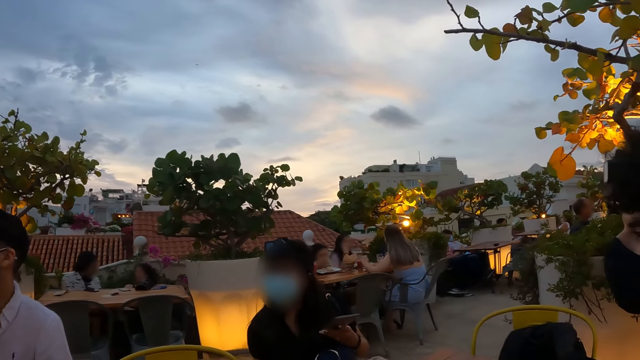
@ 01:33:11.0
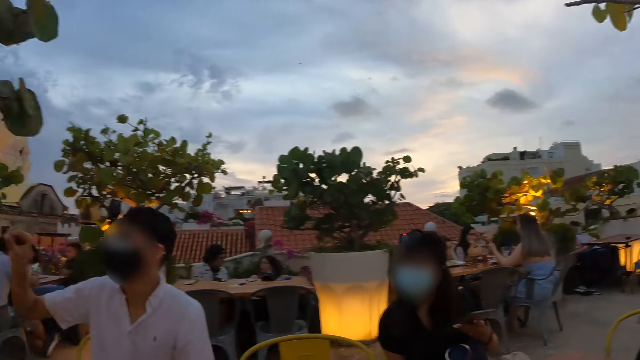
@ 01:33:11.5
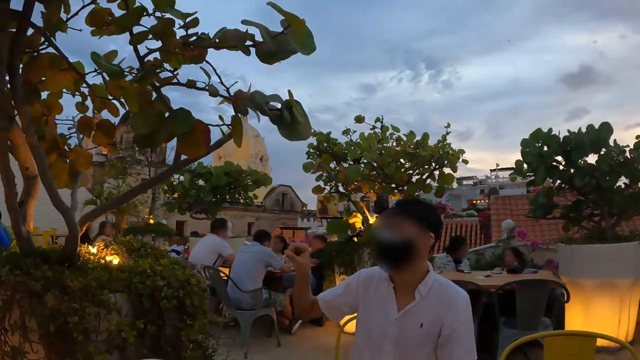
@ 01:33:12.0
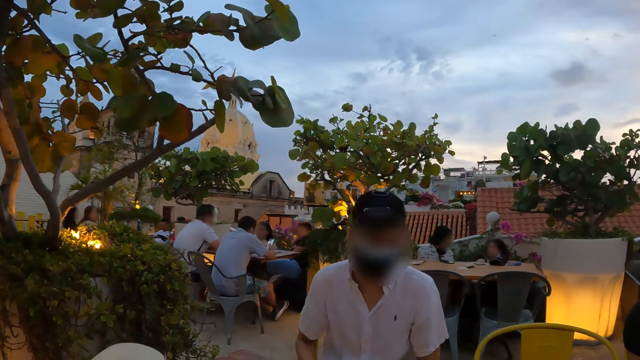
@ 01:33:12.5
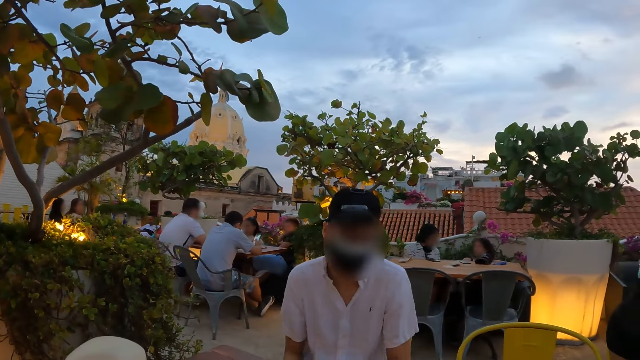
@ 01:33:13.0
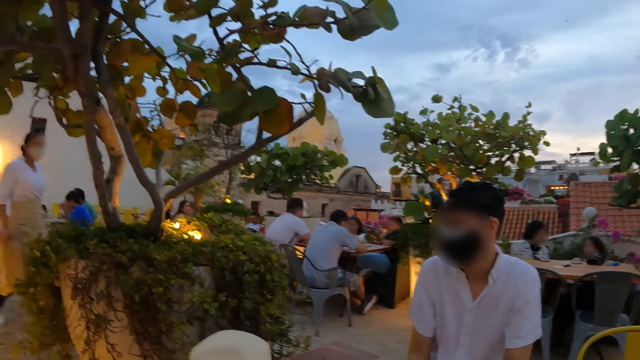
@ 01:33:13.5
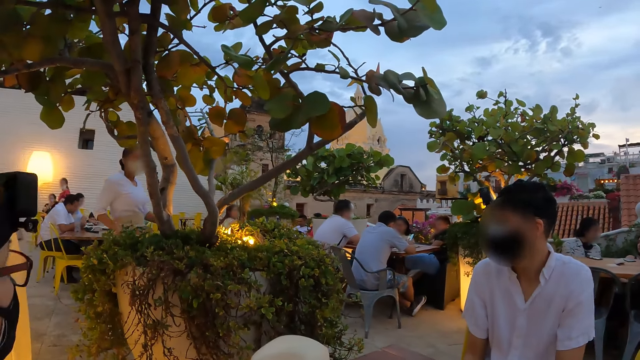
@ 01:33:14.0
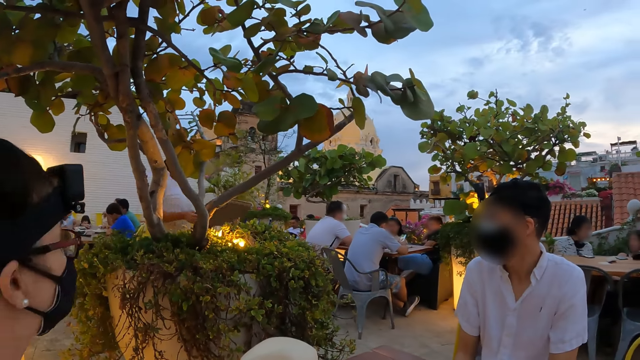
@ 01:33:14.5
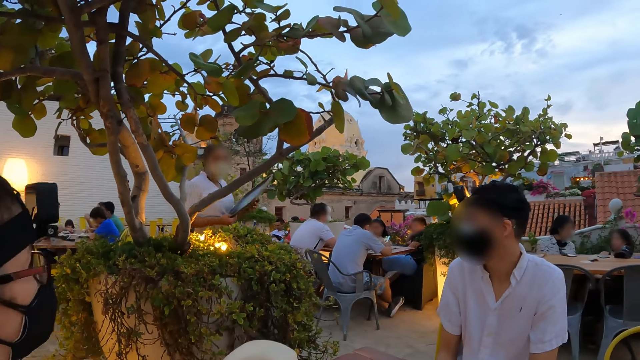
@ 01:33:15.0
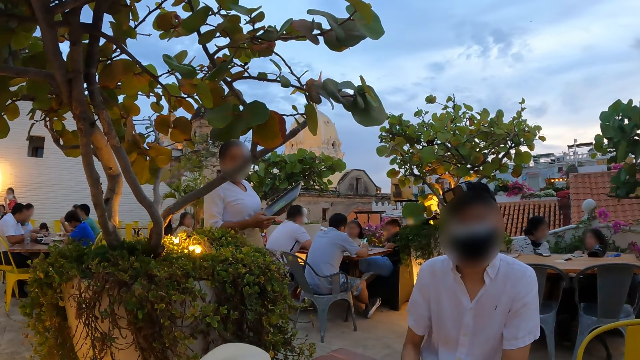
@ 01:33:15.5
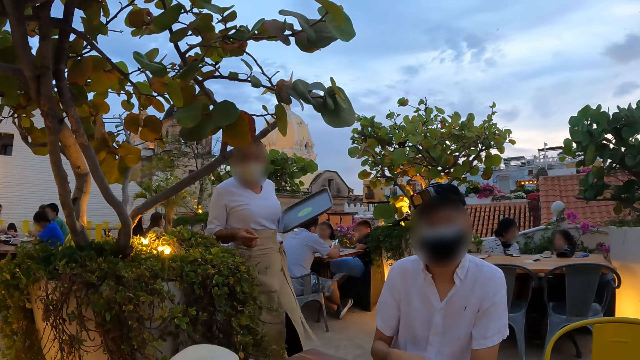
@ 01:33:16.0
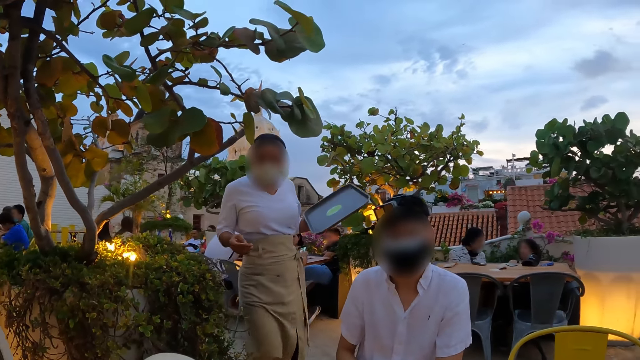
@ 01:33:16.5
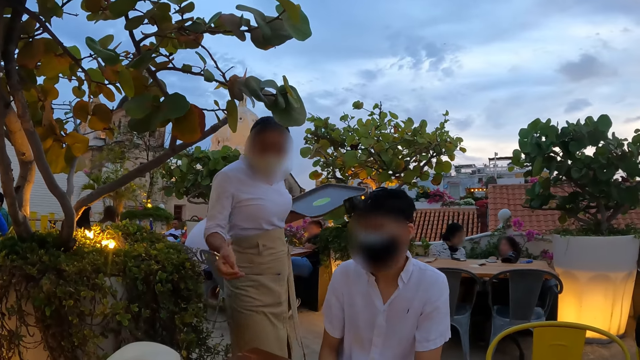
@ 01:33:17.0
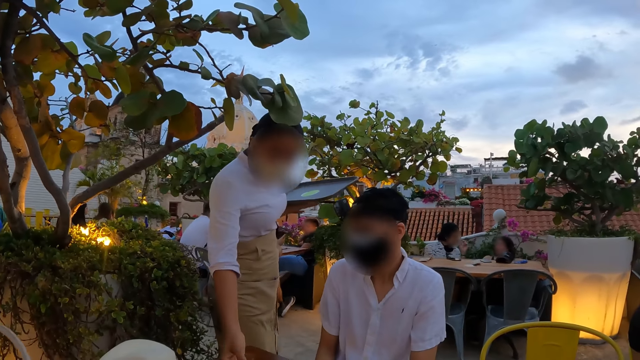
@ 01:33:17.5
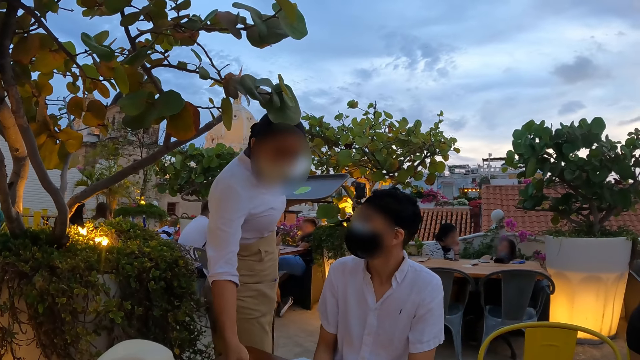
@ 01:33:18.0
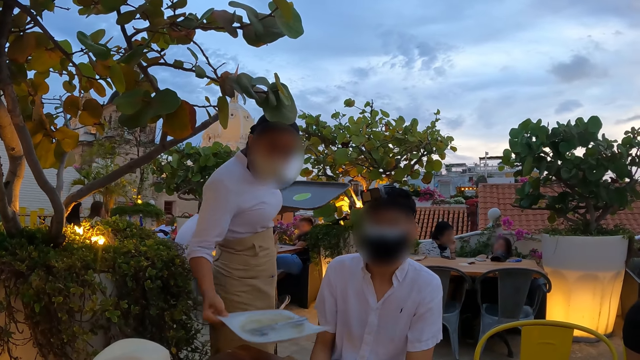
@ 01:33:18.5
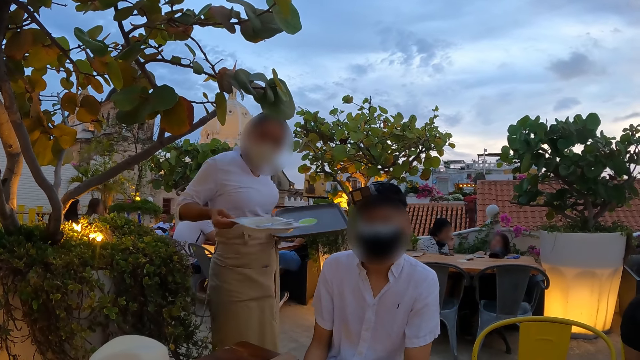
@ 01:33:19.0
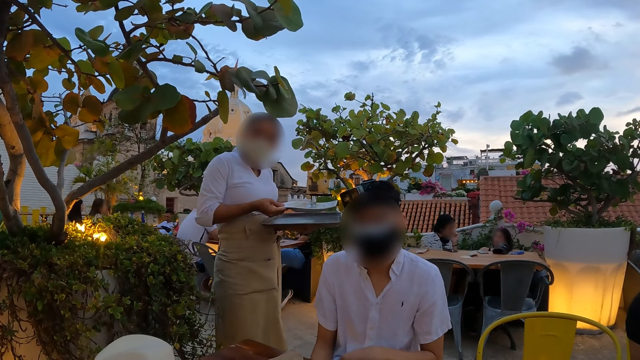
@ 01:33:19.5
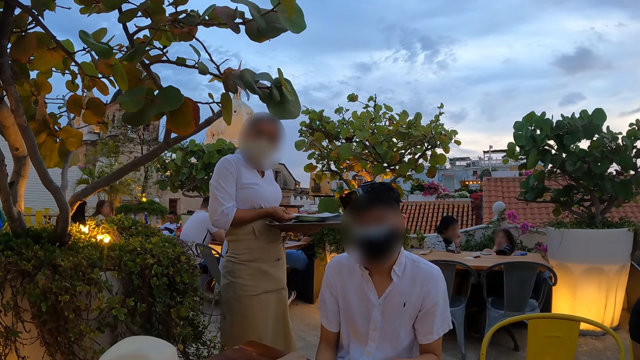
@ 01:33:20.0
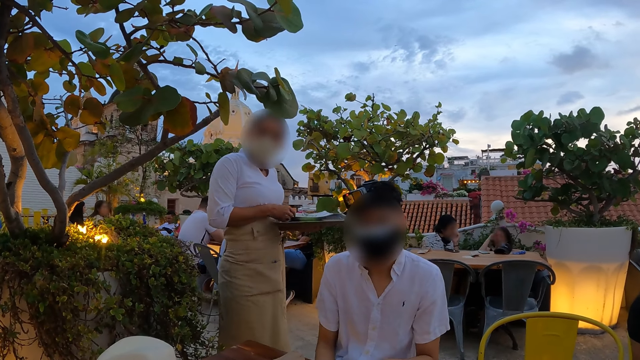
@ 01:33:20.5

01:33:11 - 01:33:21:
The camera wearer looks at a person. They look at another person. They look at a third person.

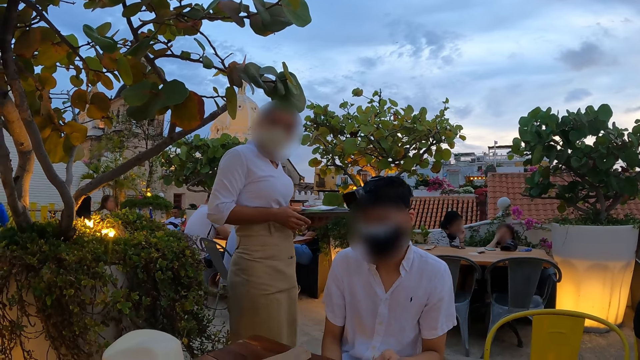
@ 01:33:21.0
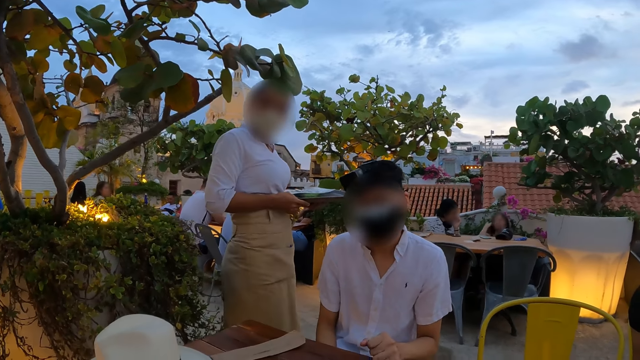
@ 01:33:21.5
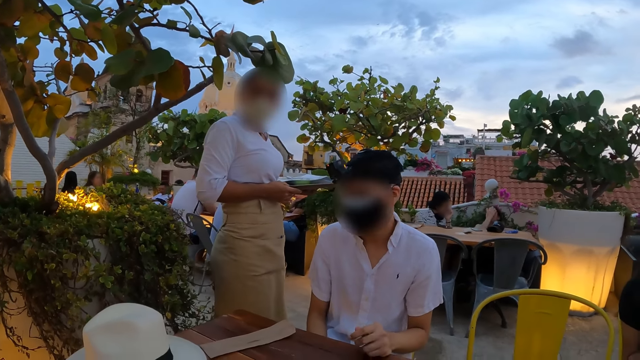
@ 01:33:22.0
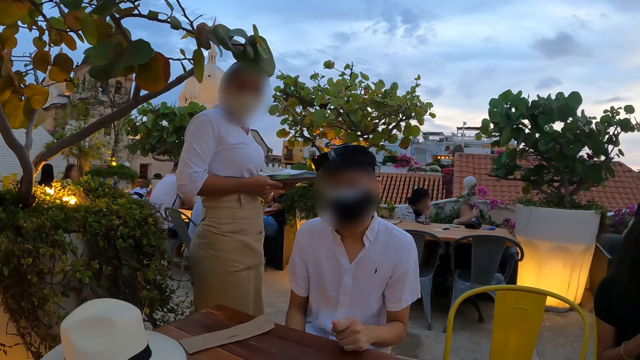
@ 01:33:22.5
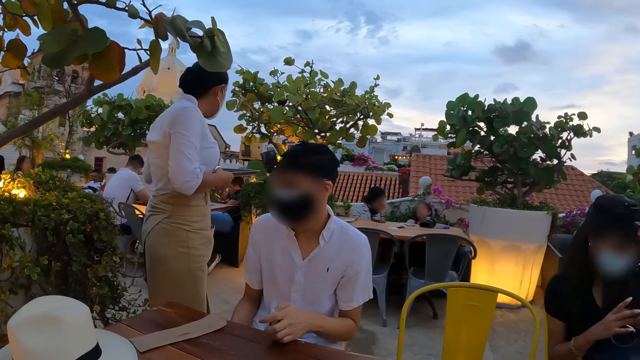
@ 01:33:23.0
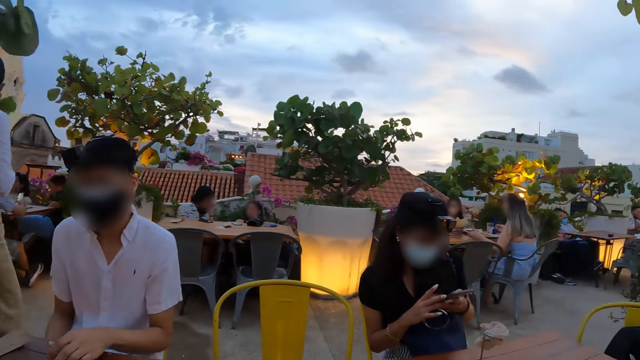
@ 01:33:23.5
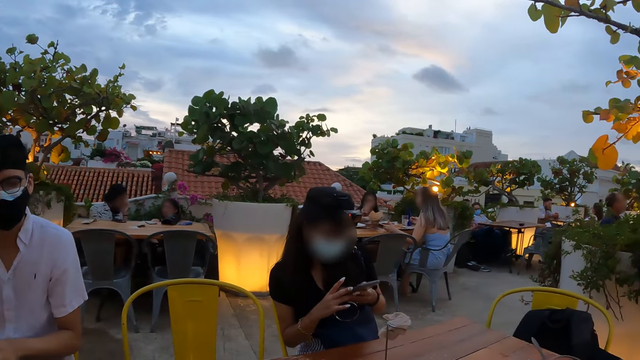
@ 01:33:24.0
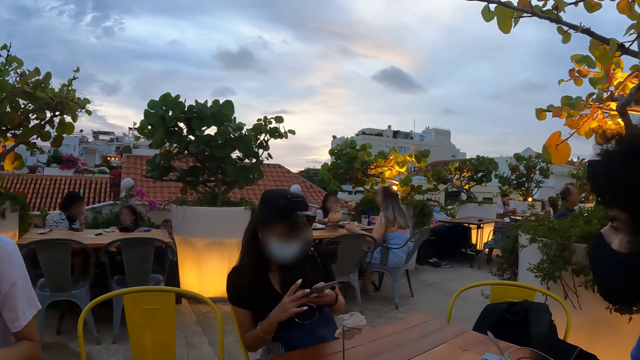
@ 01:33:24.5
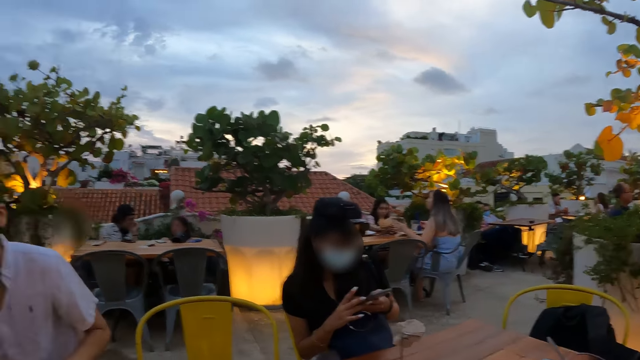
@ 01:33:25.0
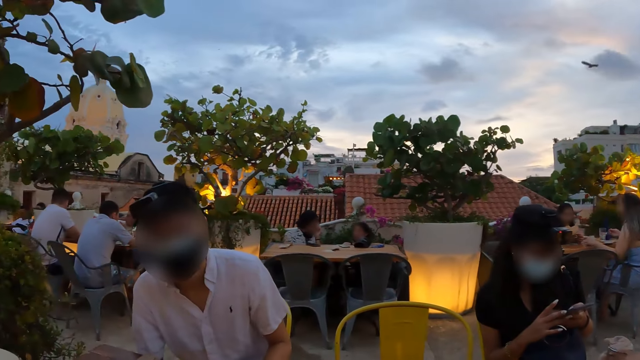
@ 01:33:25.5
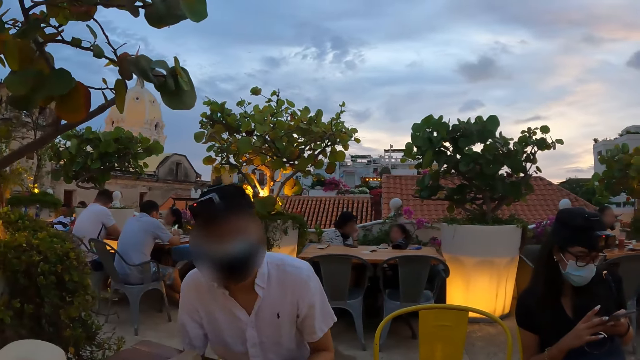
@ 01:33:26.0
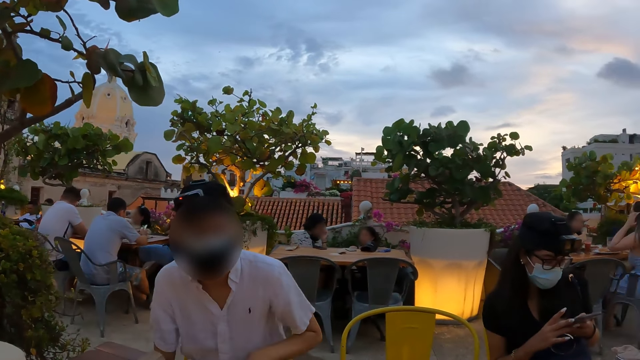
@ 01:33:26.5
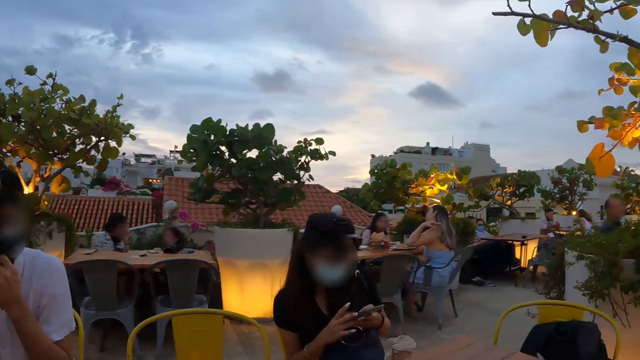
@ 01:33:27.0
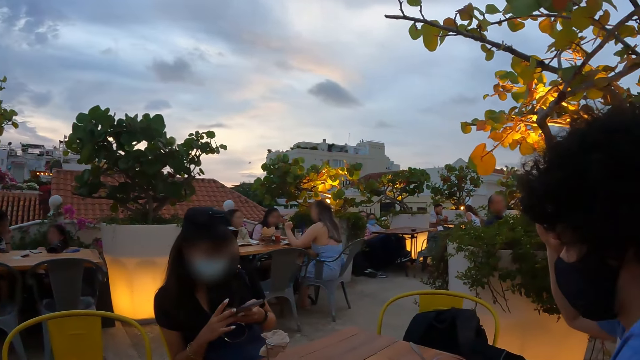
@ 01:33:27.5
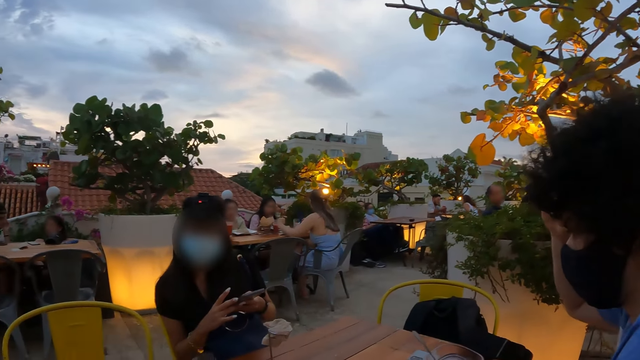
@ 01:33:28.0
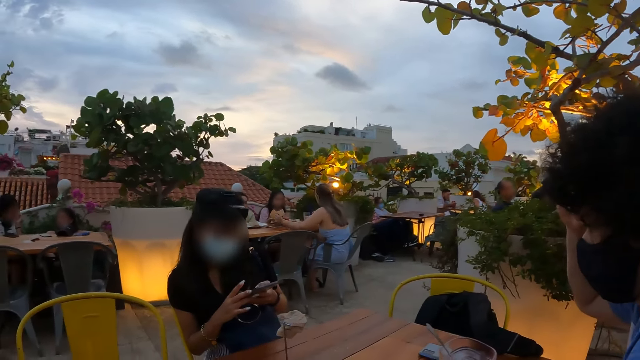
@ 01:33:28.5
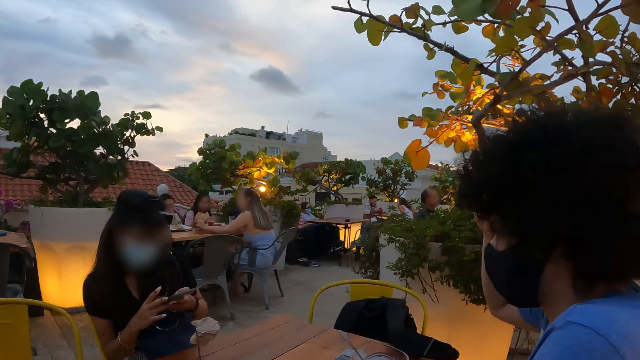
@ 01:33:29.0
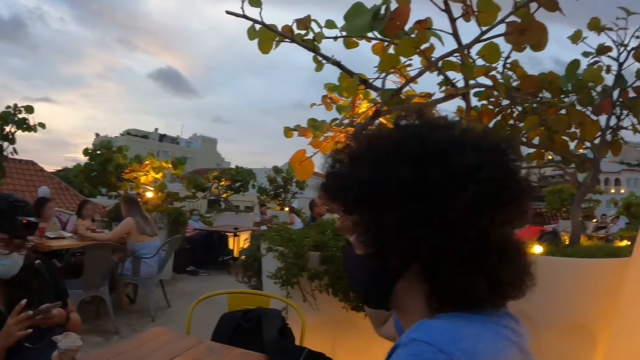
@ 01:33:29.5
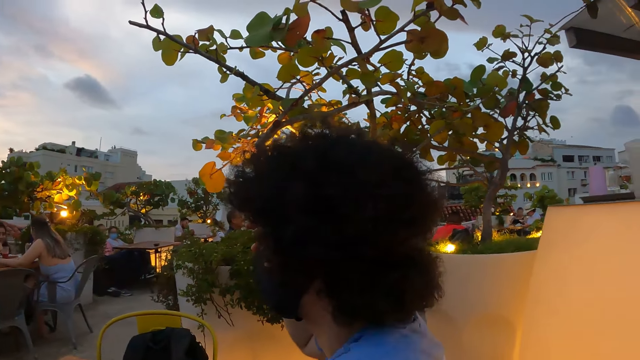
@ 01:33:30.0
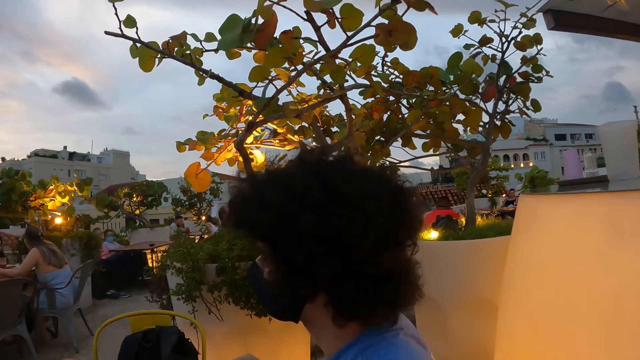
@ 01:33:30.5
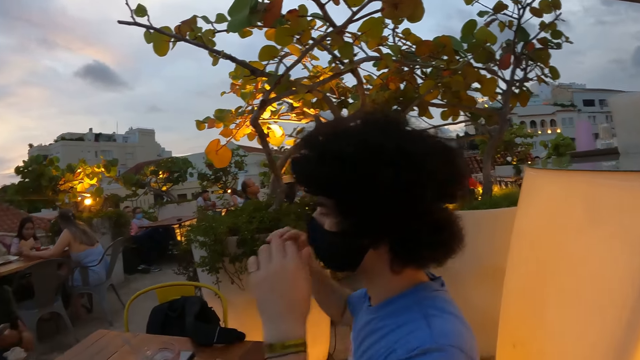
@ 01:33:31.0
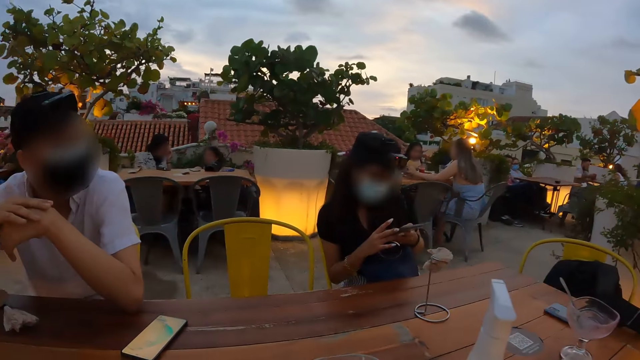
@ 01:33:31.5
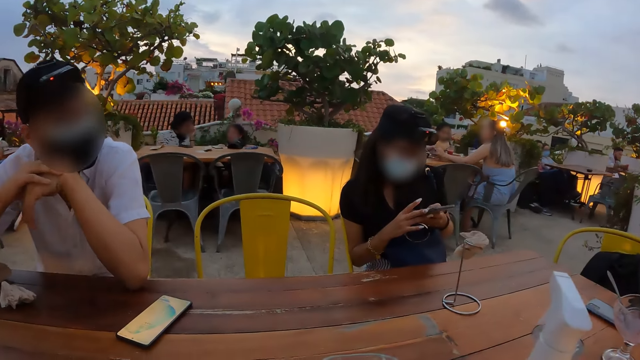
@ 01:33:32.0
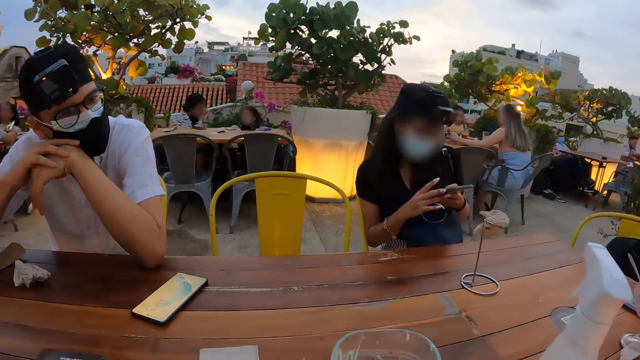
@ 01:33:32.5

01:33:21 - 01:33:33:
The camera wearer looks at a person. They look at another person. They converse with the first person. They look at the other person. They look at a third person.
